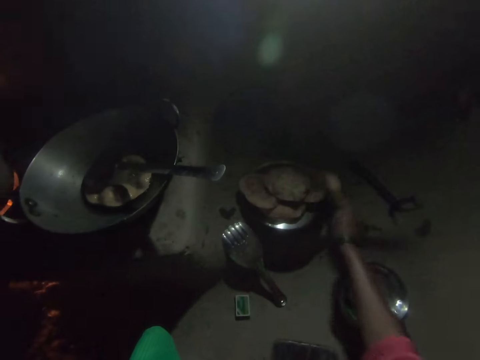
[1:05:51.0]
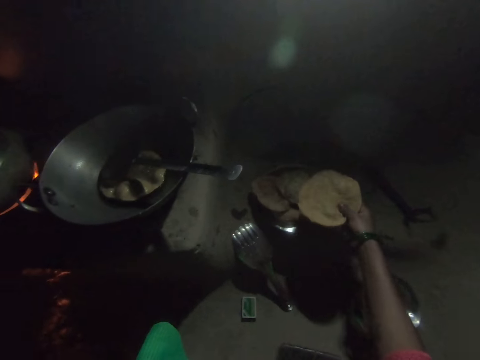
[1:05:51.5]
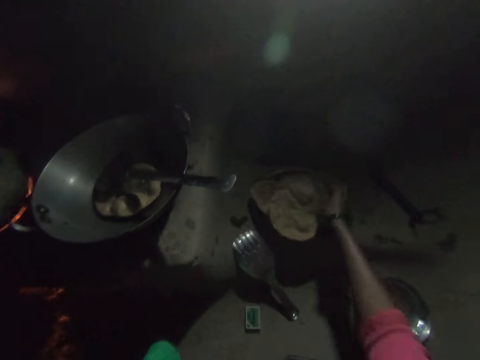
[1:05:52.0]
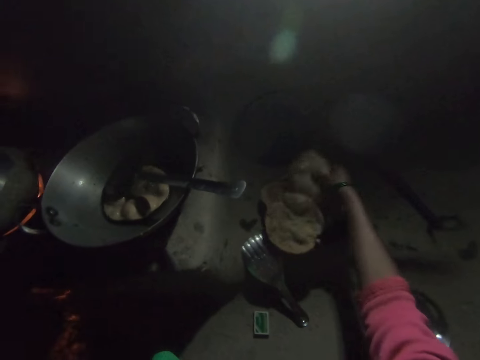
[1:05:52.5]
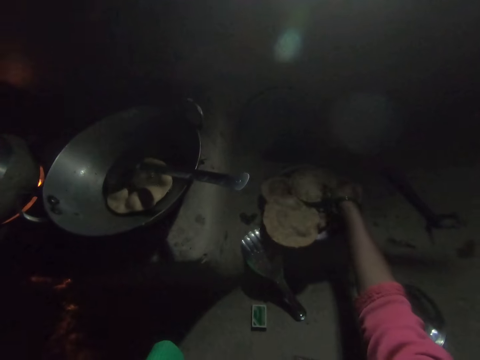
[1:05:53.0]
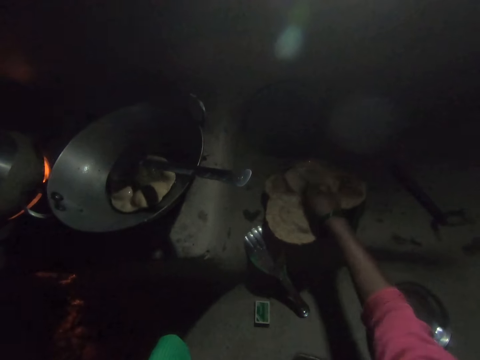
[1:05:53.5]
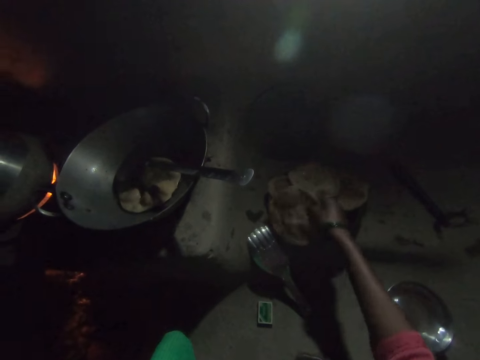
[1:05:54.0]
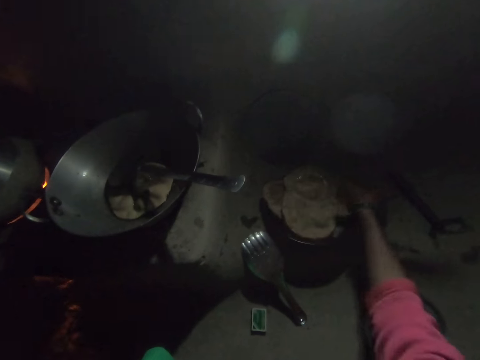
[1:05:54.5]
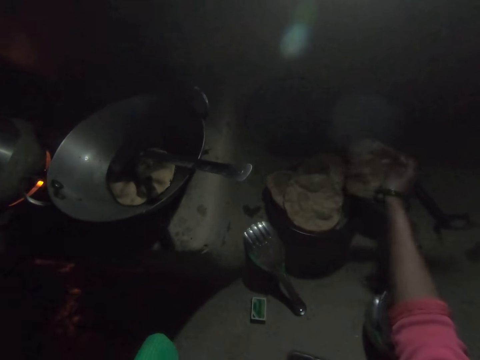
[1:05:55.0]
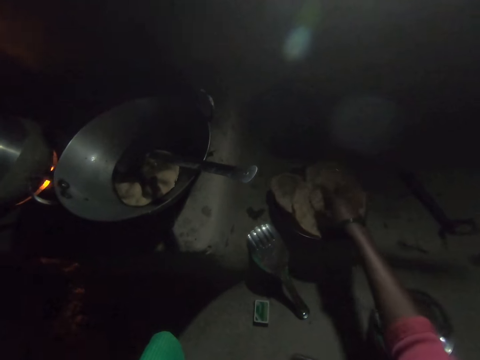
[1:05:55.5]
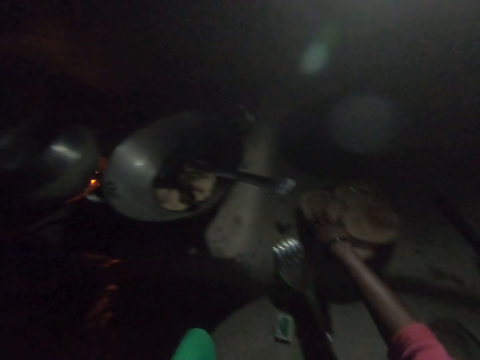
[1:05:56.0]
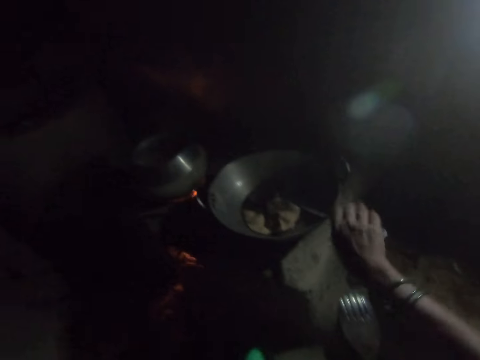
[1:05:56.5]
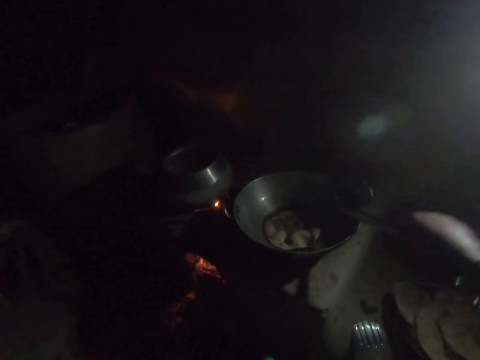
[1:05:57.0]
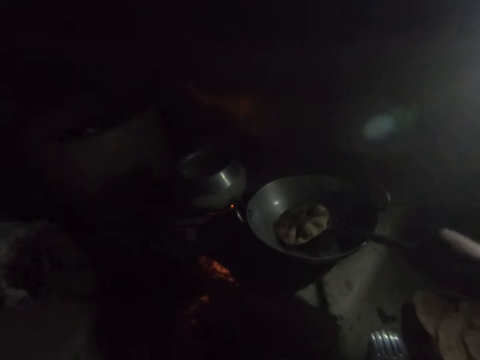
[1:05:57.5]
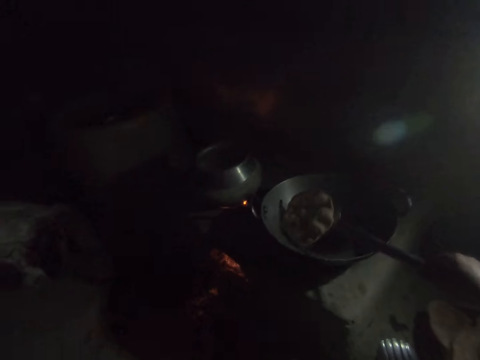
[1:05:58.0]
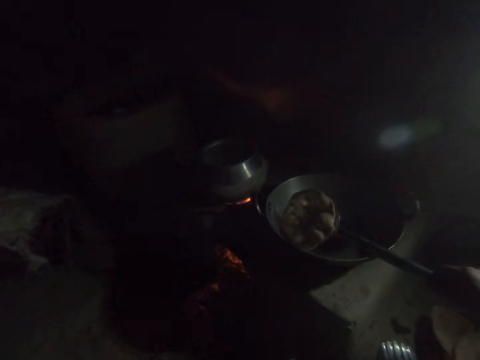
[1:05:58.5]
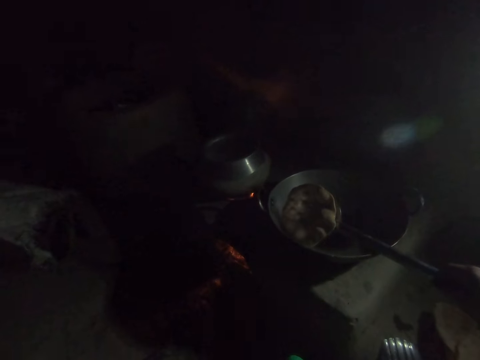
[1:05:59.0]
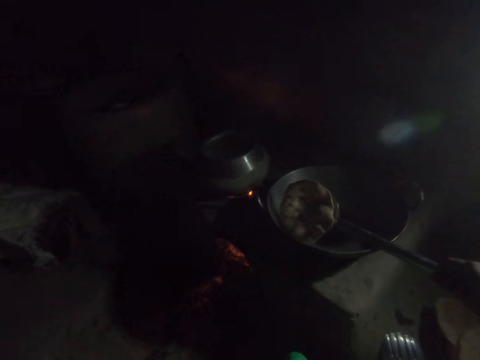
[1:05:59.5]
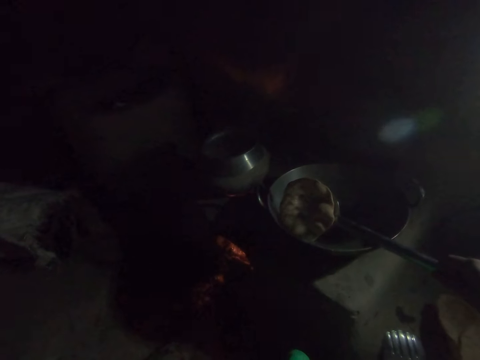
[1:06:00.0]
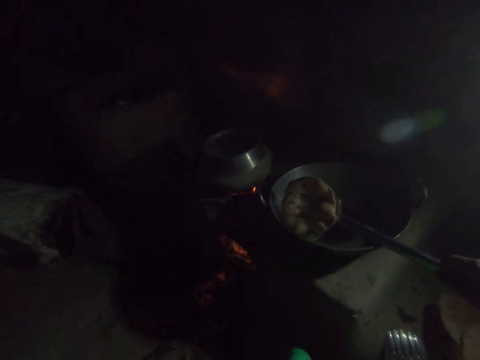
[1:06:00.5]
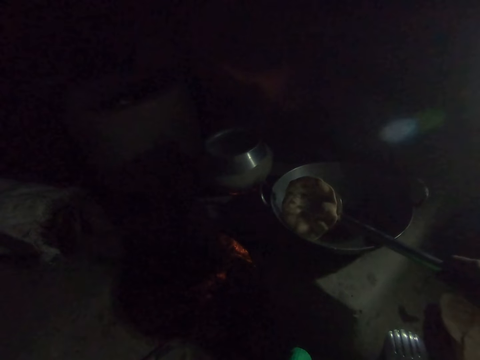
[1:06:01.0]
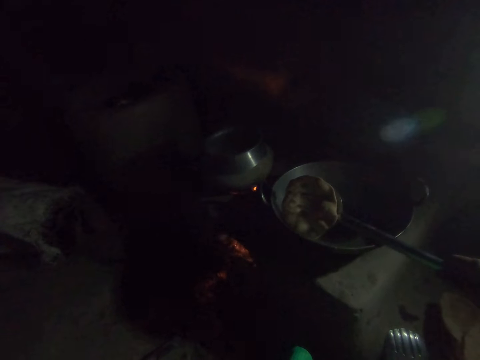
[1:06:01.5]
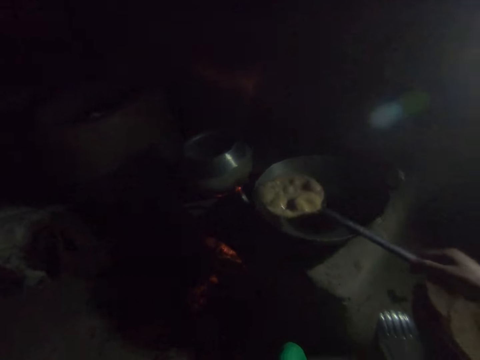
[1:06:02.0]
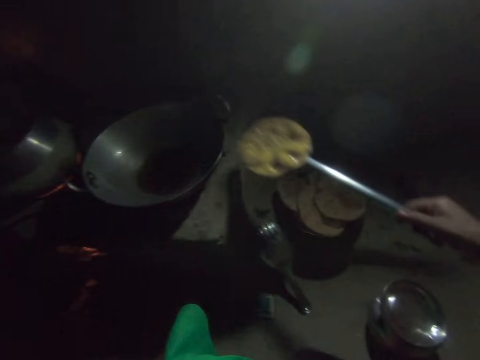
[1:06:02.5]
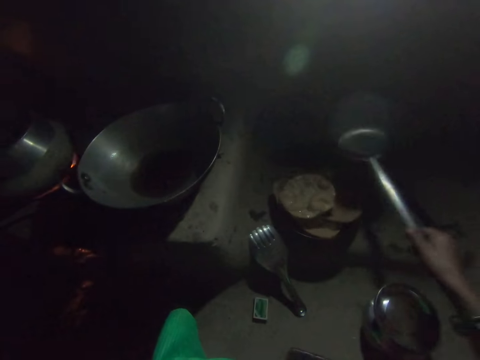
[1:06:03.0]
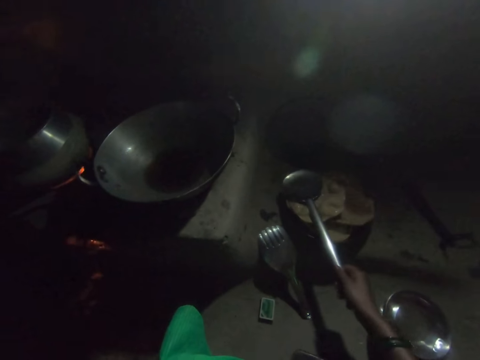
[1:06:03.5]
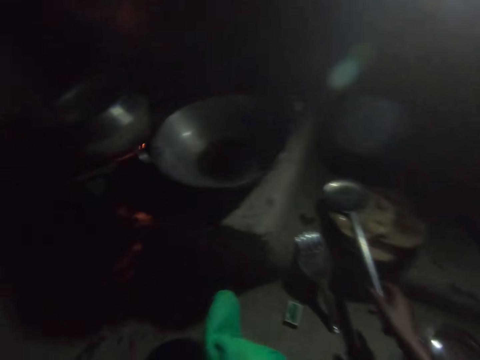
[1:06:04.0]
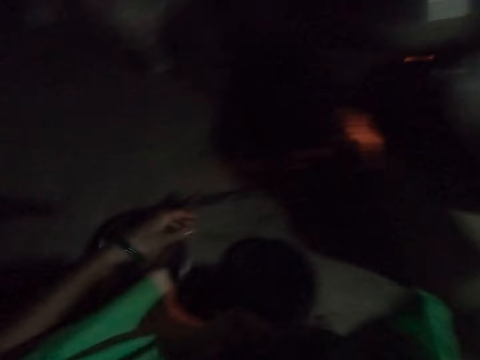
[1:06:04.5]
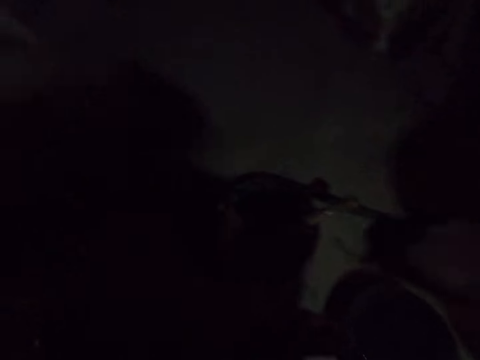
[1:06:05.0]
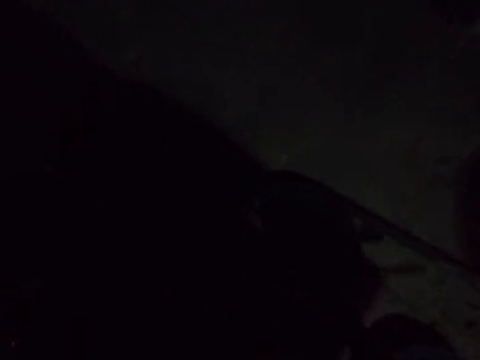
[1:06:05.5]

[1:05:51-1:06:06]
The camera wearer arranges the fried dough on the plate with her right hand. She turns the dough in the frying pan with the spoon in her right hand. She picks out the fried dough from the plate with the spoon in her right hand. She places the fried dough in the plate, on other breads. She places the spoon on the plate.

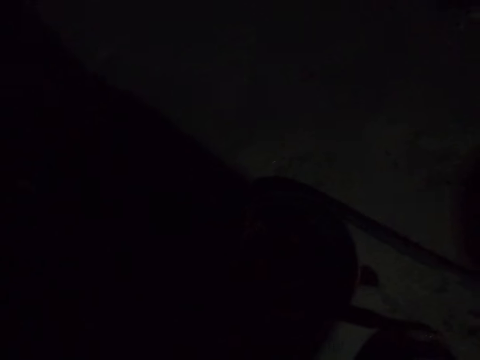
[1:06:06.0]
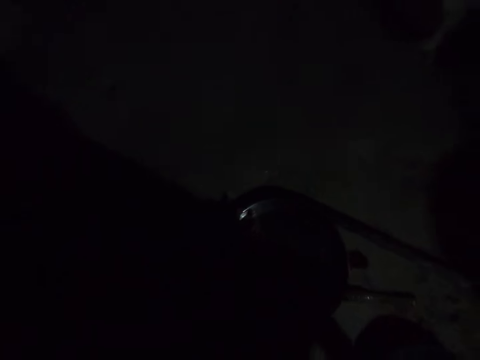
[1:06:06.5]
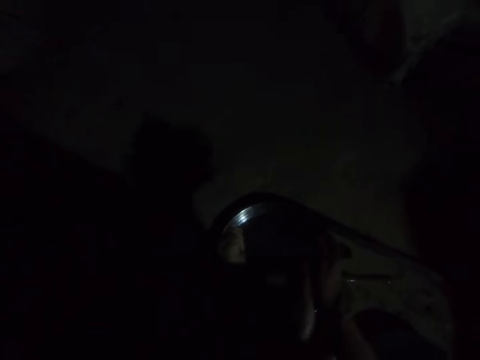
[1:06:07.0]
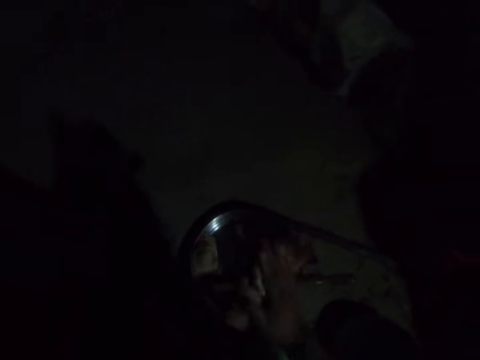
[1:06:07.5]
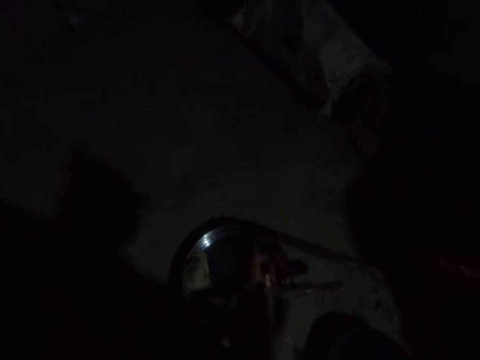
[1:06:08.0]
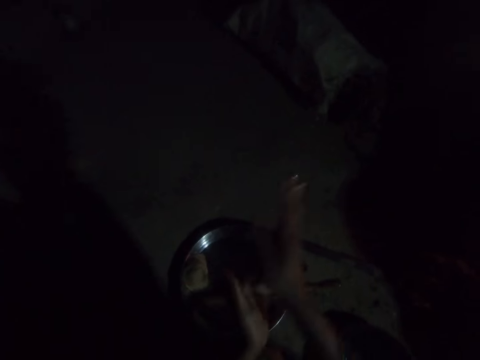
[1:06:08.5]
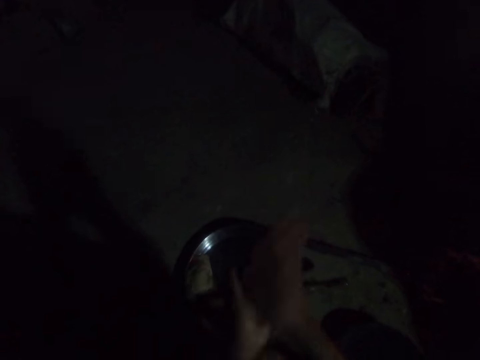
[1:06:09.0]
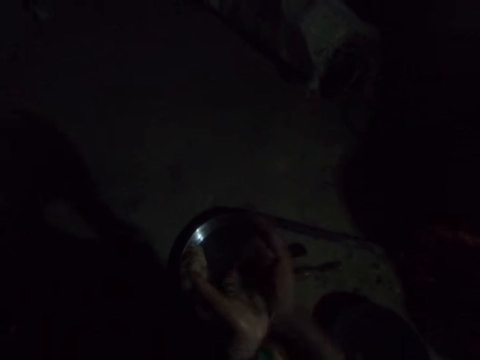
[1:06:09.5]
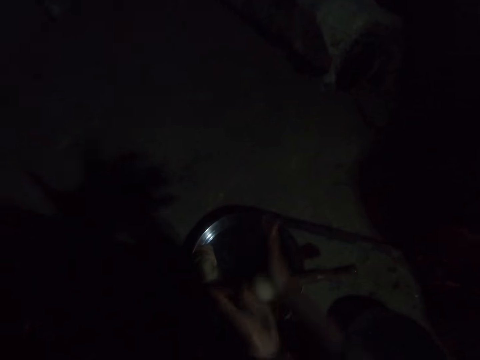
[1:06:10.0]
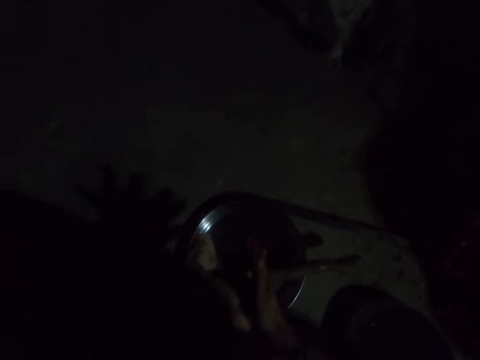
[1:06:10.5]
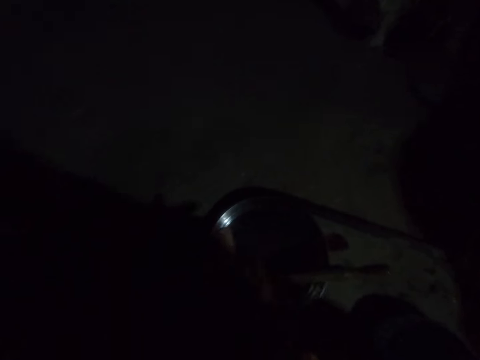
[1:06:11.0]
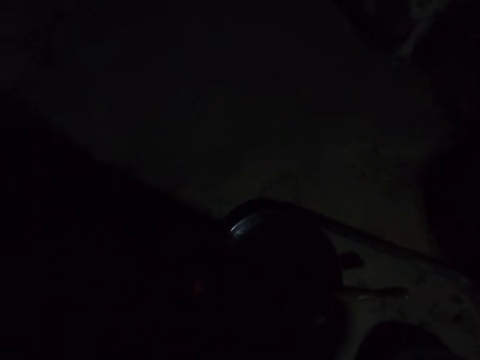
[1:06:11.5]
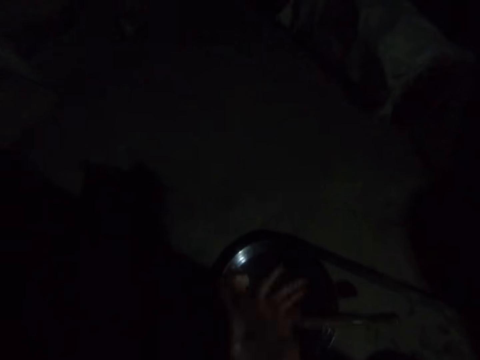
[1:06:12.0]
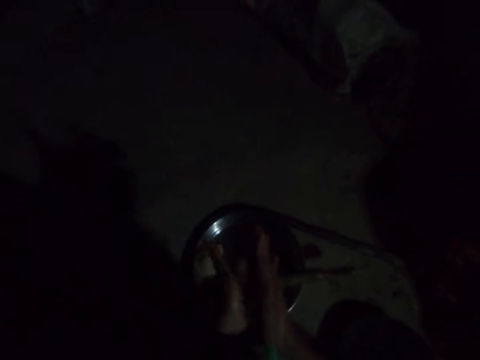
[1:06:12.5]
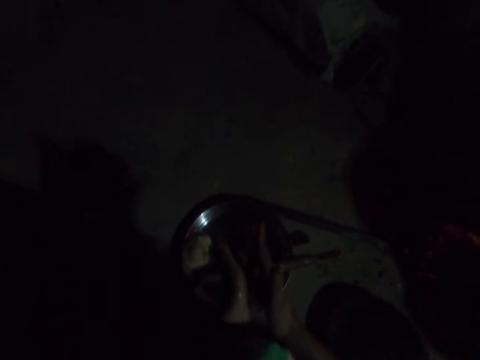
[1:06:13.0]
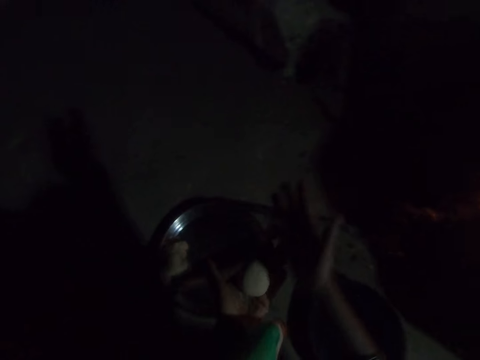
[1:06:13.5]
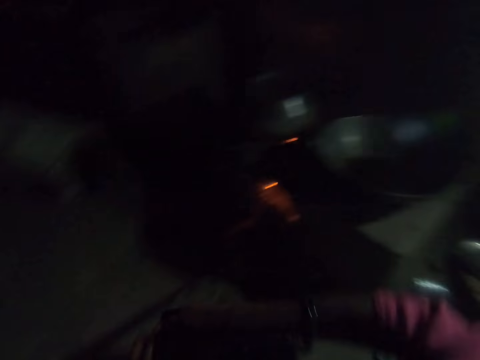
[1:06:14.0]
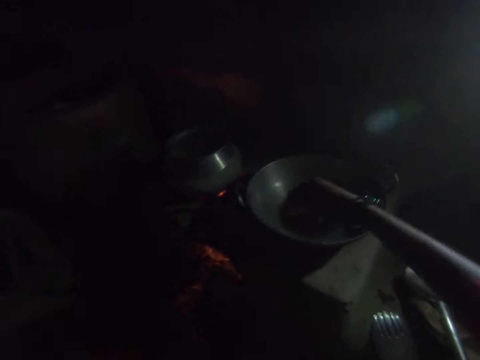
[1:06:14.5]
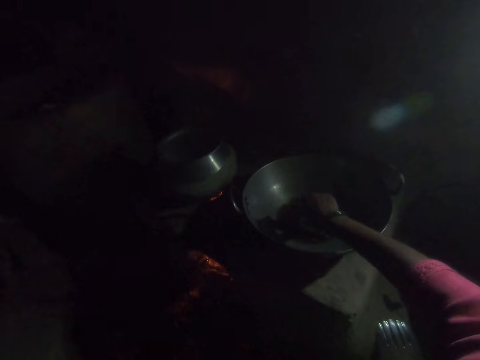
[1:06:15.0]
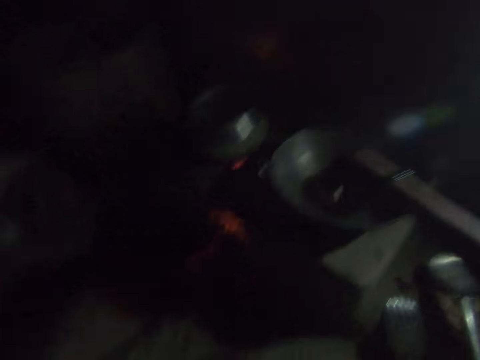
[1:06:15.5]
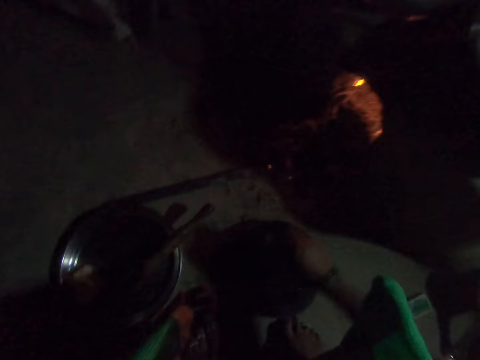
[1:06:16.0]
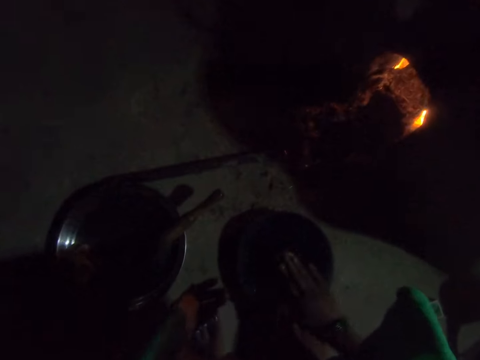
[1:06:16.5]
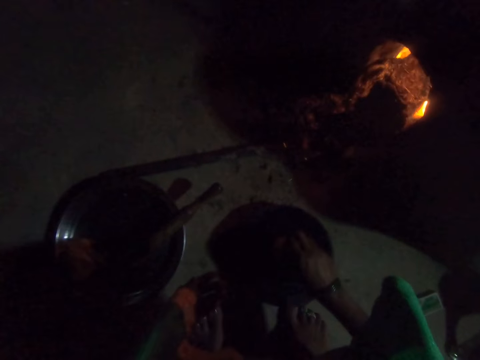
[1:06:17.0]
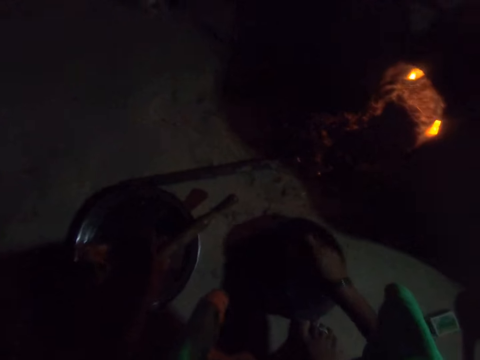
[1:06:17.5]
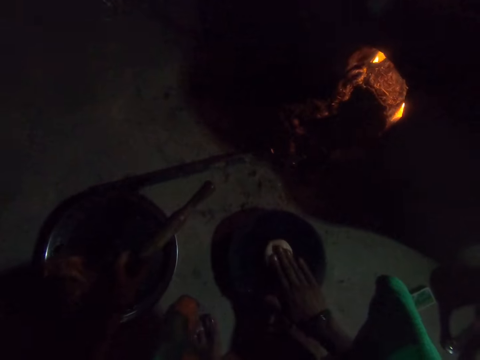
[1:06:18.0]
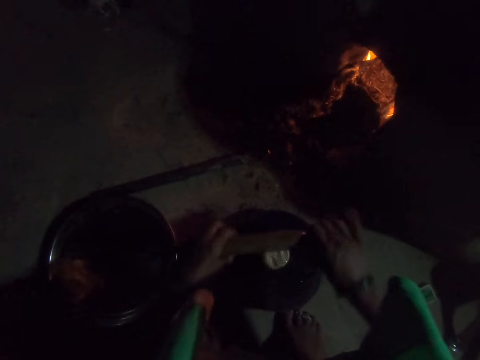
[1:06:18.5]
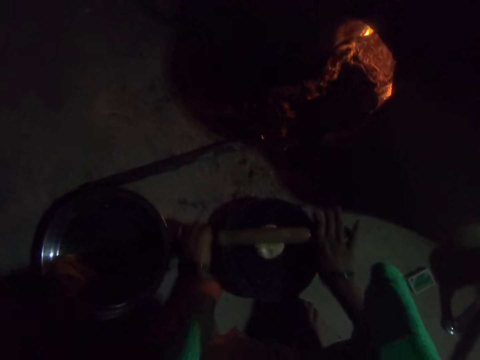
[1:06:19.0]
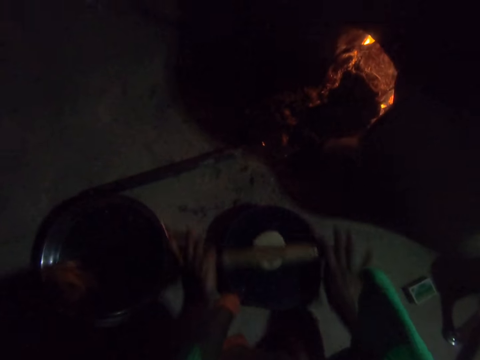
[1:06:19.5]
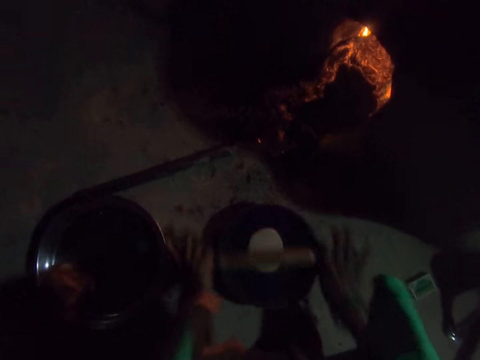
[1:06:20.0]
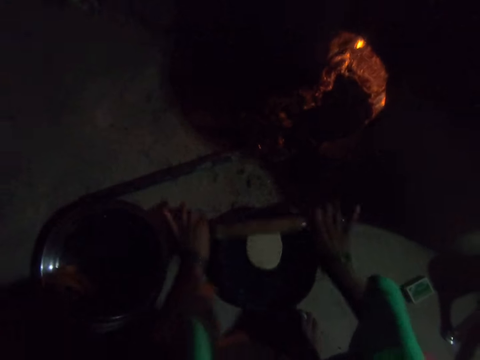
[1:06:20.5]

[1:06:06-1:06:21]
The camera wearer does something. She rolls the dough with both her hands. She dips the dough in her right hand into the frying pan, in cooking oil. She smoothens the dough on the rolling board. She puts the dough on the rolling board. She picks up the rolling pin from a bowl on the floor with her left hand. She rolls the dough on the rolling board with the rolling pin.
